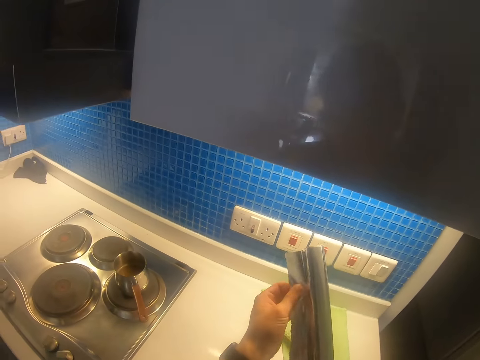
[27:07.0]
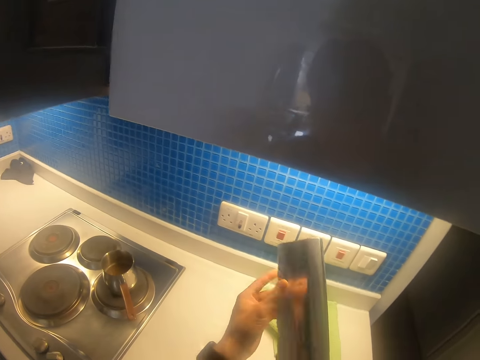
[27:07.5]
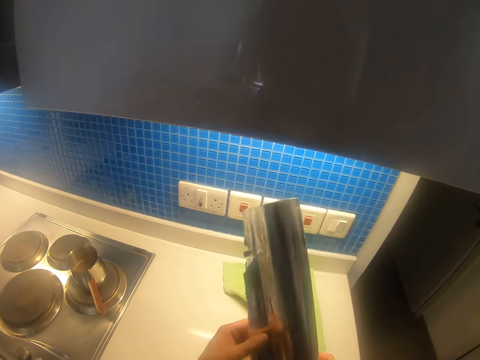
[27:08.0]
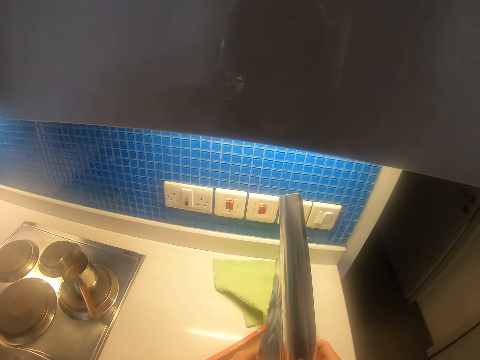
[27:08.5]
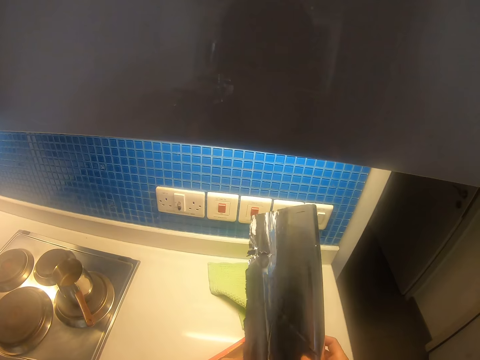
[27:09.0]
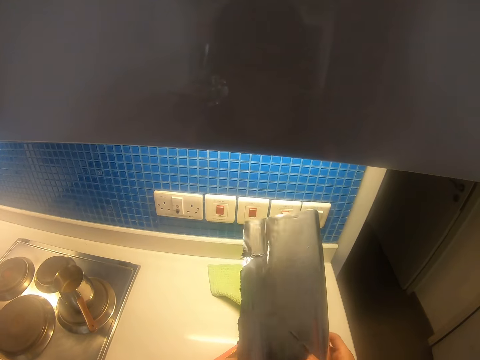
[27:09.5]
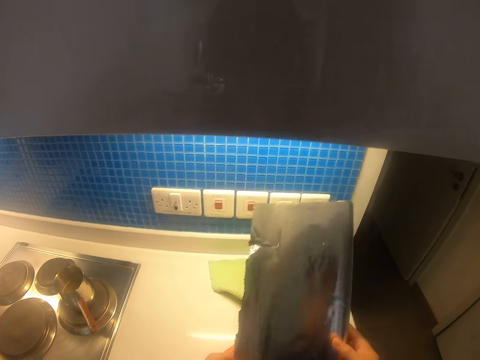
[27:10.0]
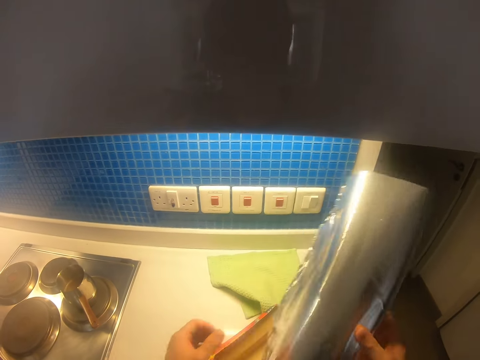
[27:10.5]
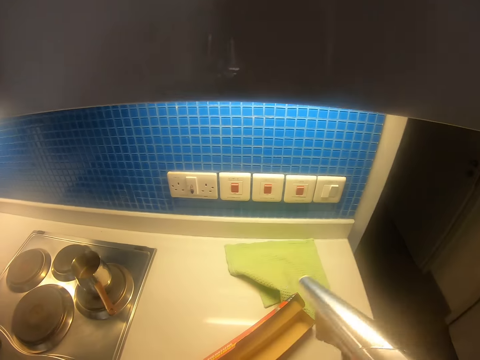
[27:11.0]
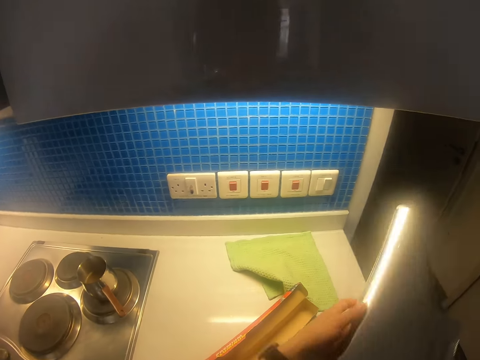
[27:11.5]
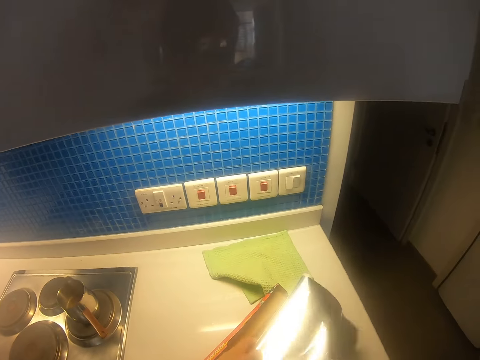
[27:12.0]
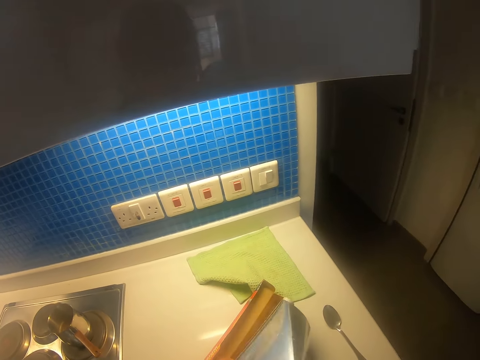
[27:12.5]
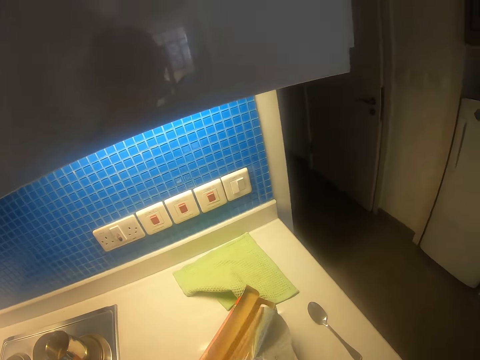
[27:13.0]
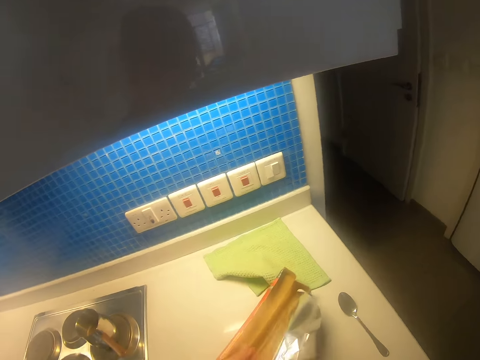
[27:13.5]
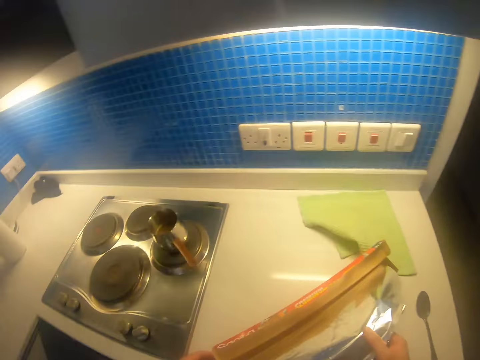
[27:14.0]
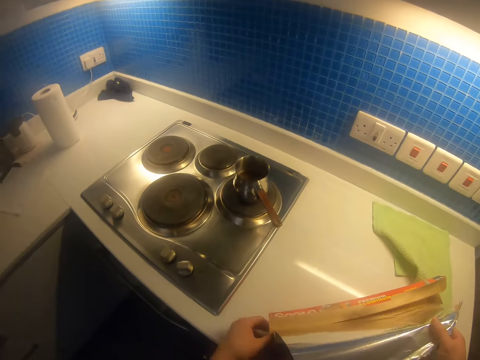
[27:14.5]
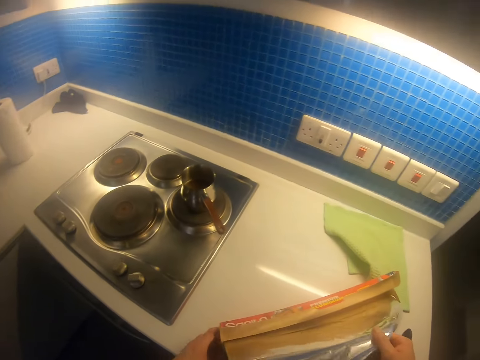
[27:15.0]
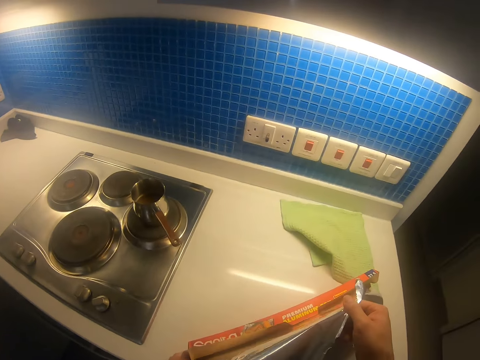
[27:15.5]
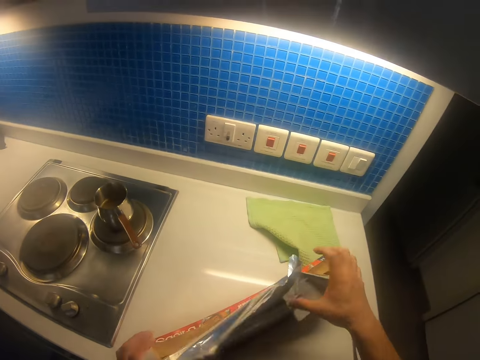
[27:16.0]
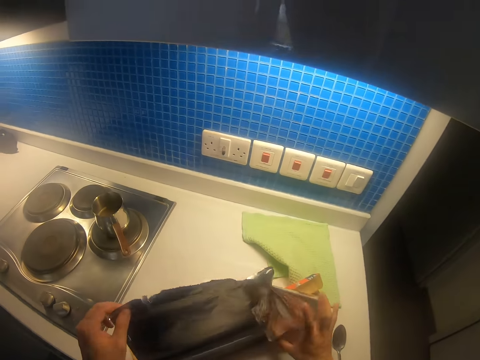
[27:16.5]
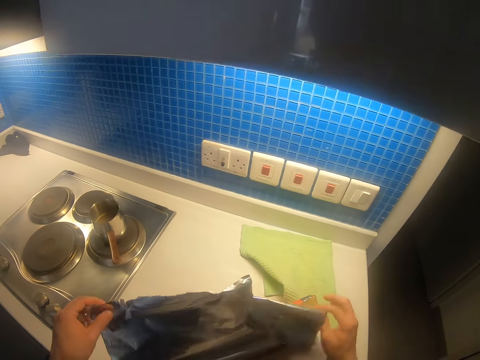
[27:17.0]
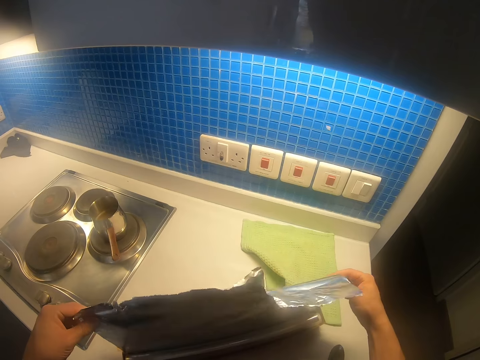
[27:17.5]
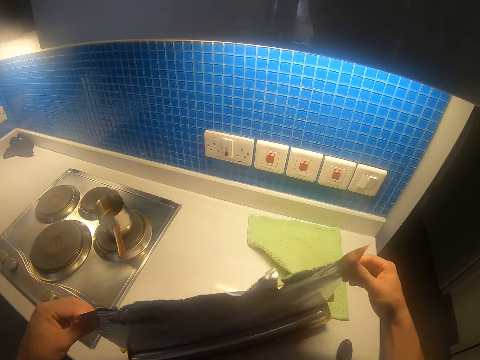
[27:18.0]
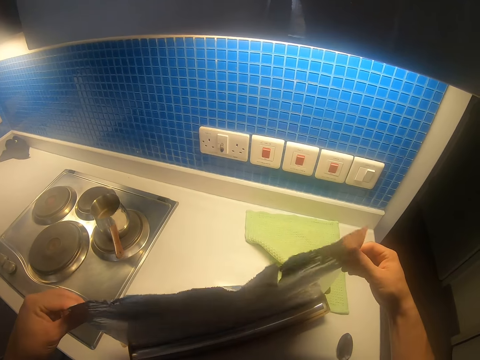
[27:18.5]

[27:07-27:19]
The camera wearer turns the aluminum foil. They pull the aluminum foil. They move the left hand. They pull the aluminum foil.

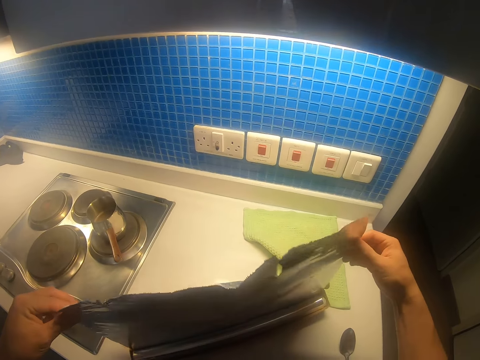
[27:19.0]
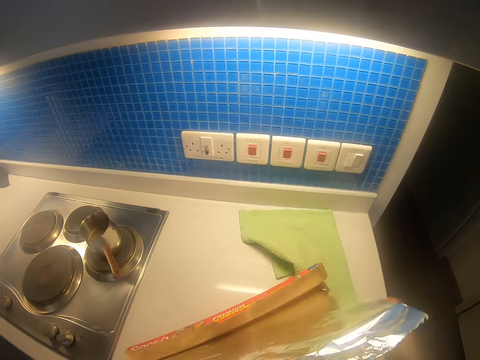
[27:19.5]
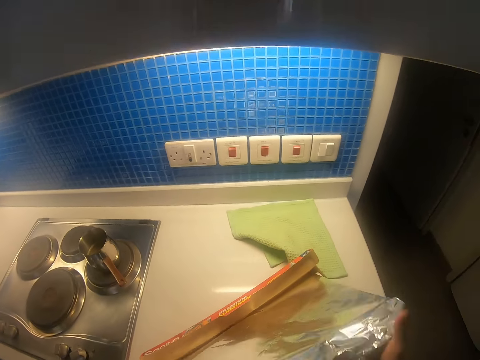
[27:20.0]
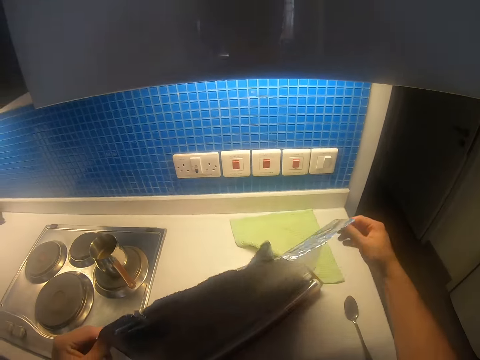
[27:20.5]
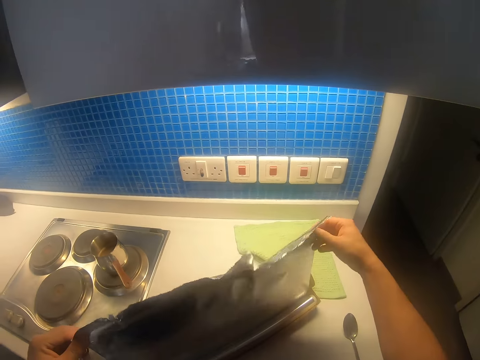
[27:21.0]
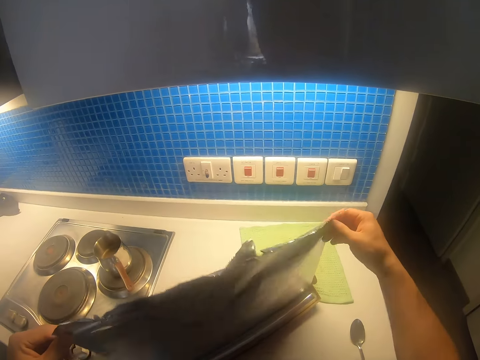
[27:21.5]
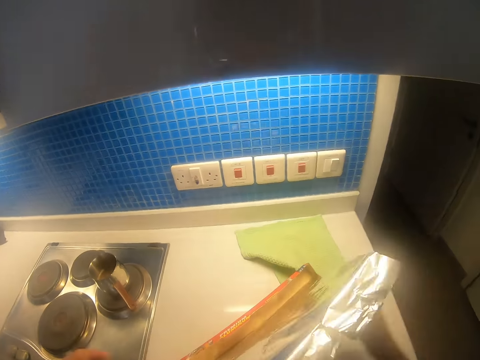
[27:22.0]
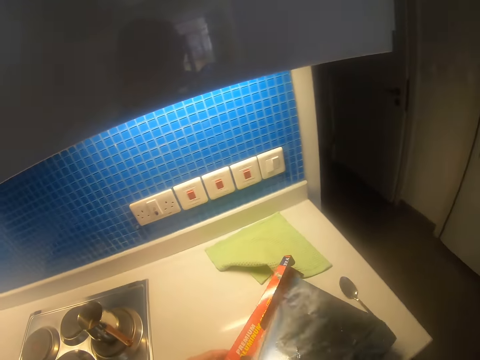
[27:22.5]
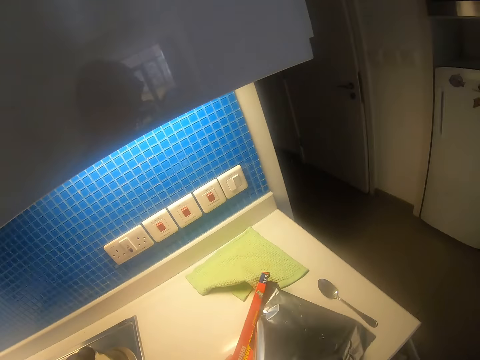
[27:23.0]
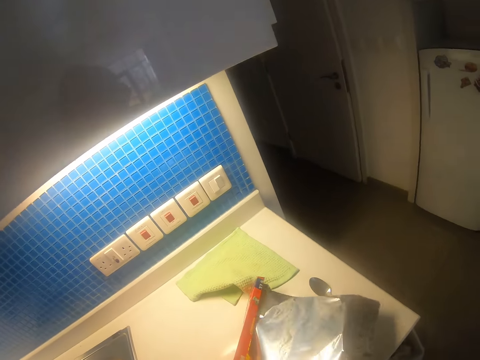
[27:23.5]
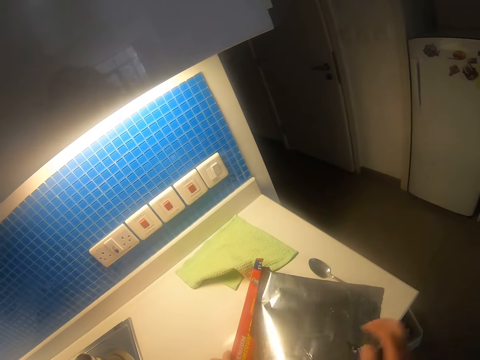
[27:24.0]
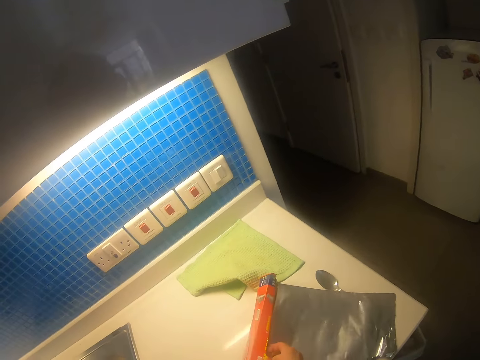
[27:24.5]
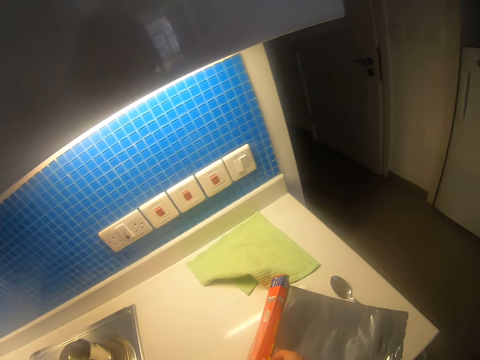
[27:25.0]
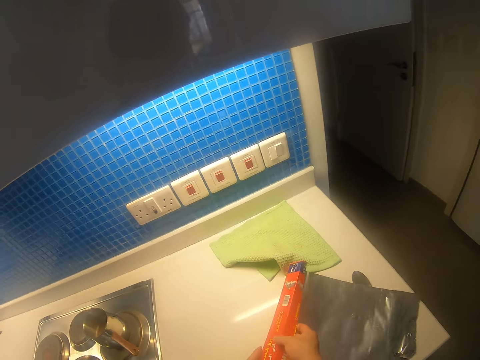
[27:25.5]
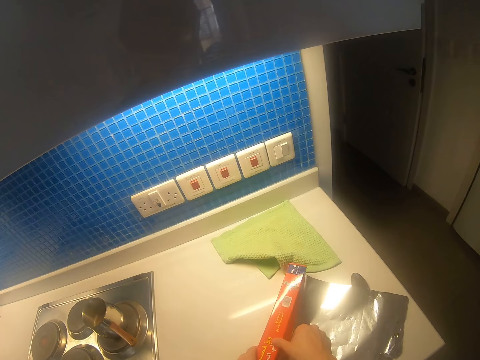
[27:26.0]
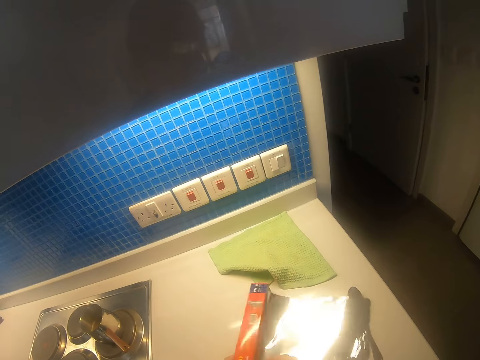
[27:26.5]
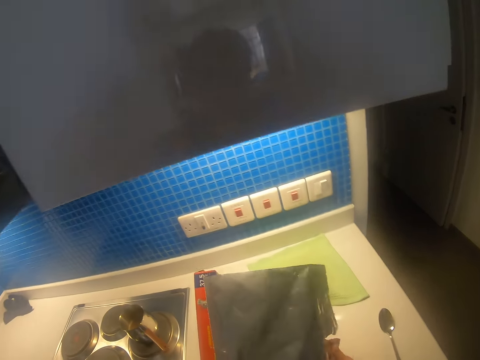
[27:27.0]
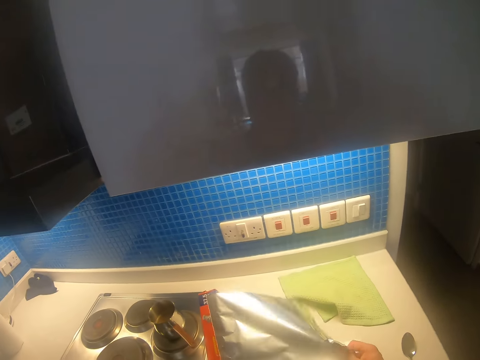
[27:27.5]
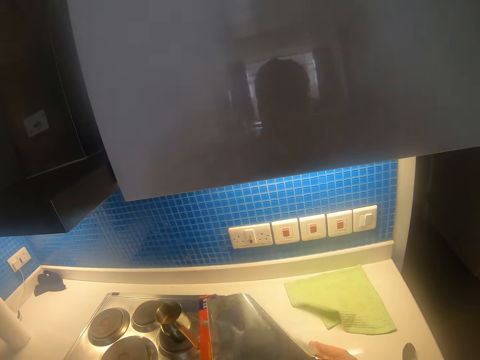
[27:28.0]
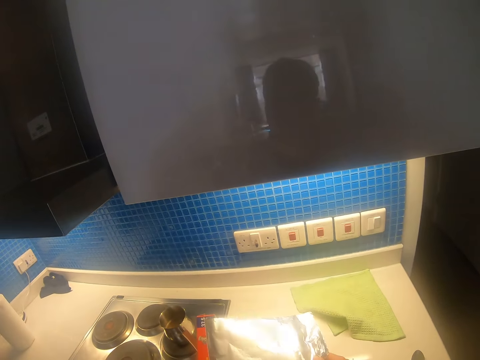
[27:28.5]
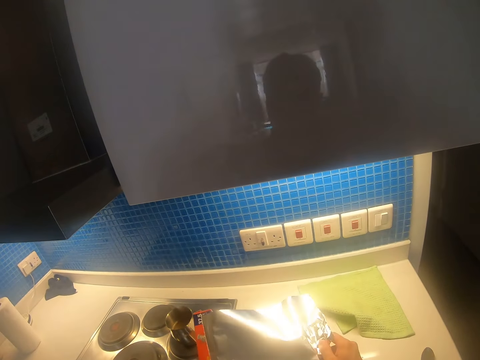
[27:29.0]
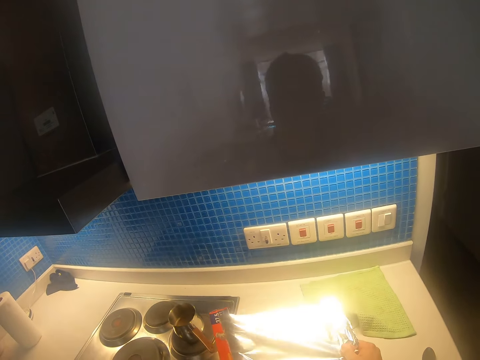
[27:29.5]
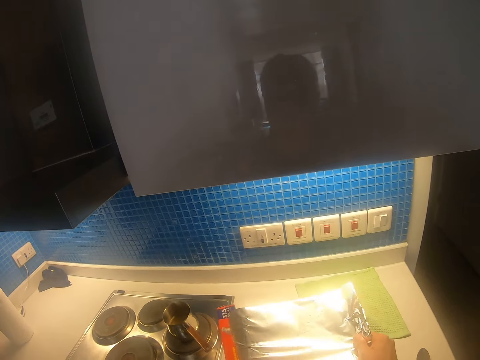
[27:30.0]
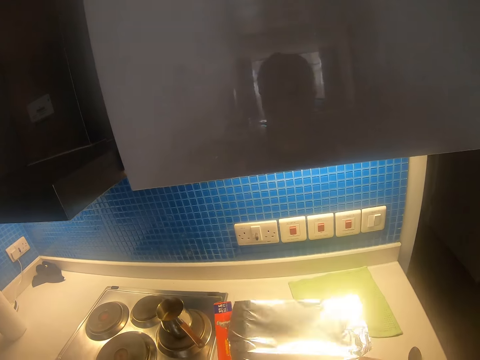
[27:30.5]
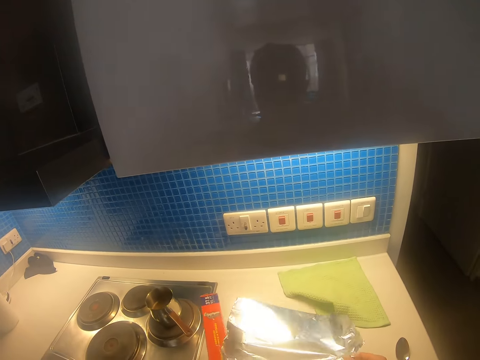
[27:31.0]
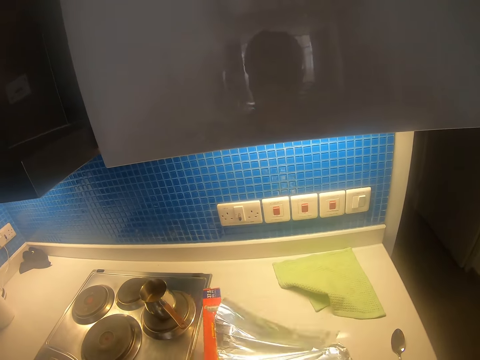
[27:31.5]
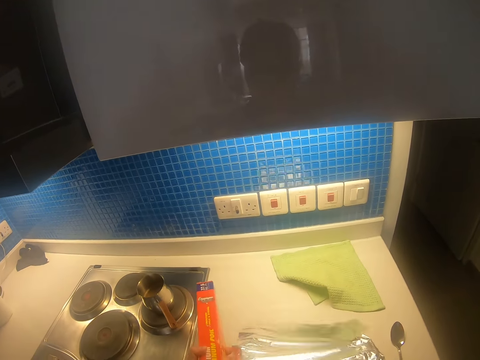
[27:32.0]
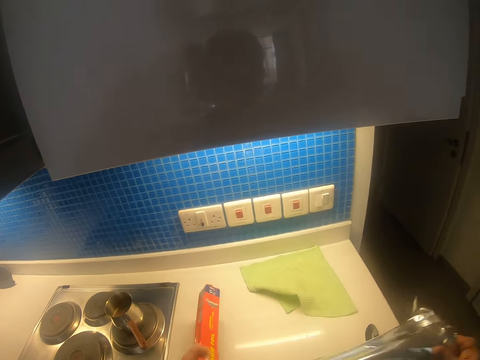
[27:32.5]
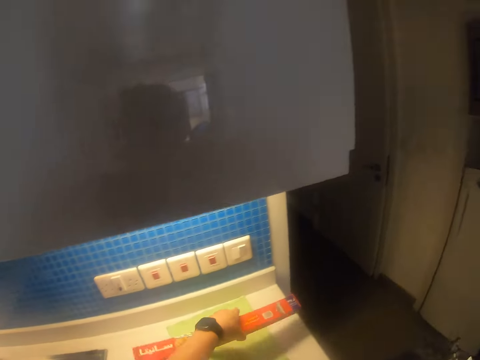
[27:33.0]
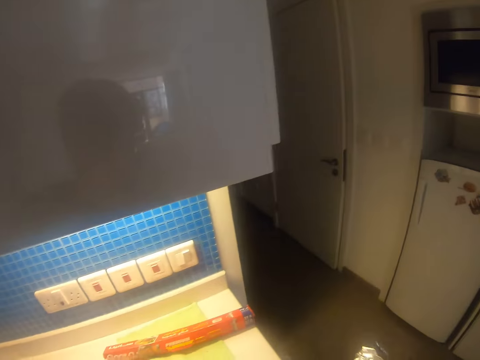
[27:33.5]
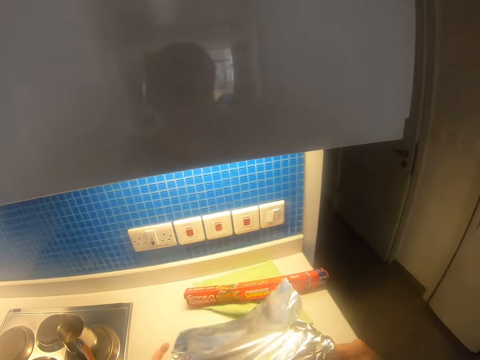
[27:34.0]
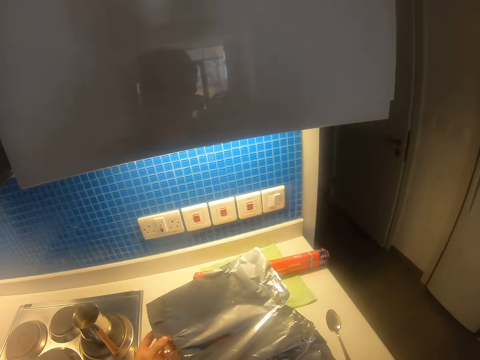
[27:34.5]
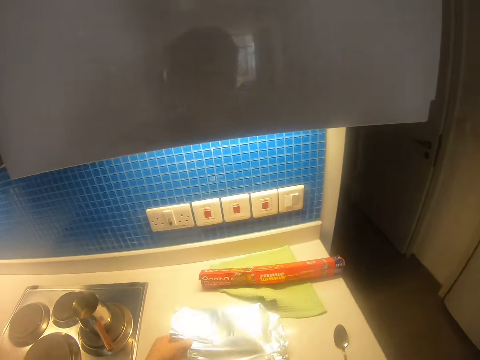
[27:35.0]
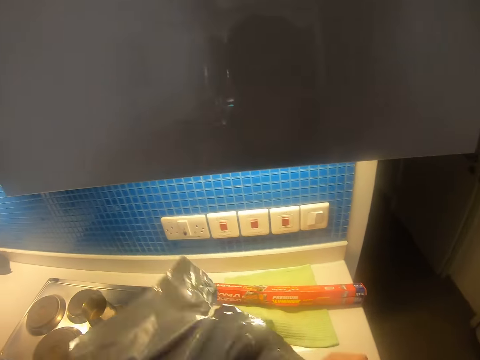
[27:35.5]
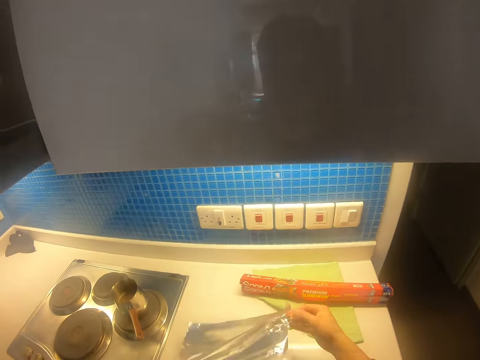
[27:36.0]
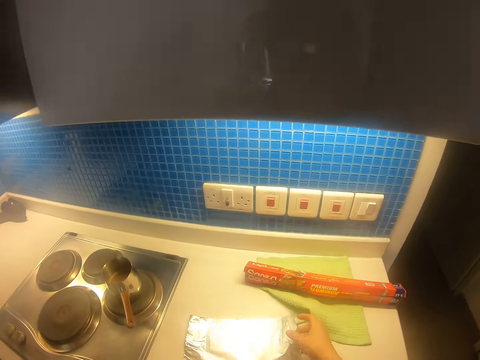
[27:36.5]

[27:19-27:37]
The camera wearer unwraps the foil from the foil box. They stretch the aluminum foil. They hold the aluminum foil. They stretch the aluminum foil. They lift the aluminum foil. They cut a piece of foil. They place the aluminum foil box on the table. They lift the aluminum foil. They stretch the aluminum foil.
